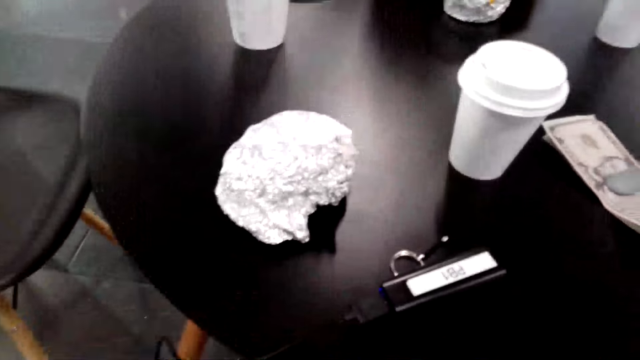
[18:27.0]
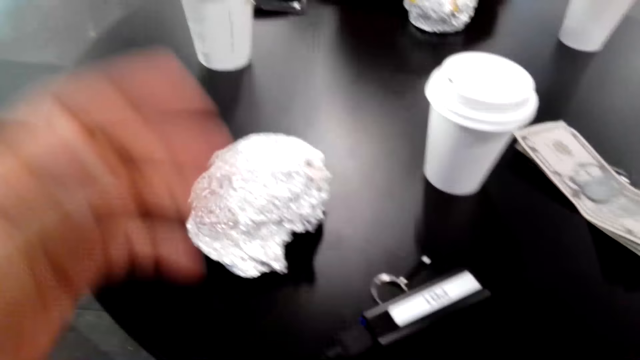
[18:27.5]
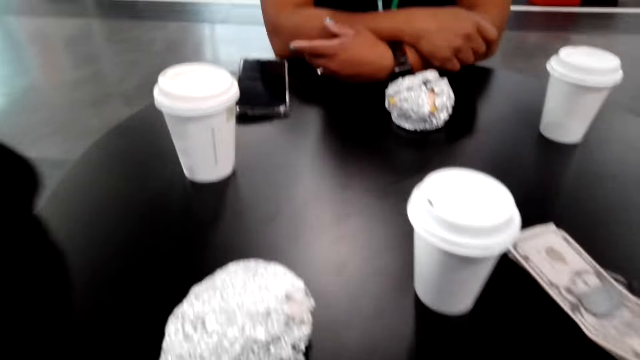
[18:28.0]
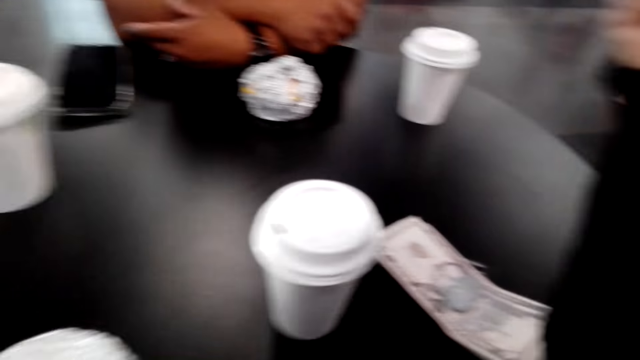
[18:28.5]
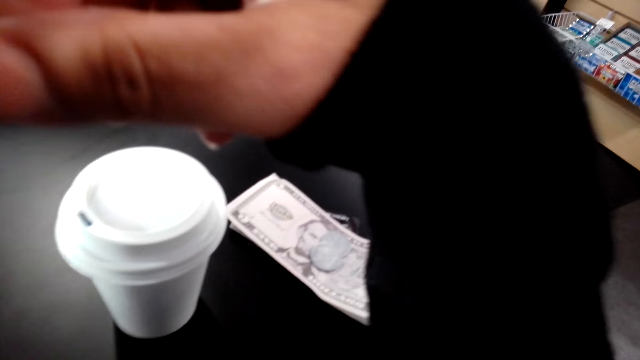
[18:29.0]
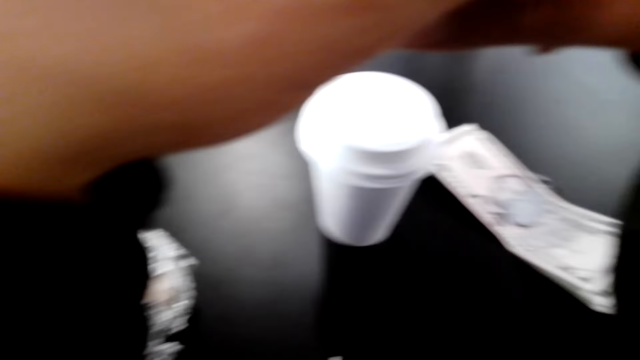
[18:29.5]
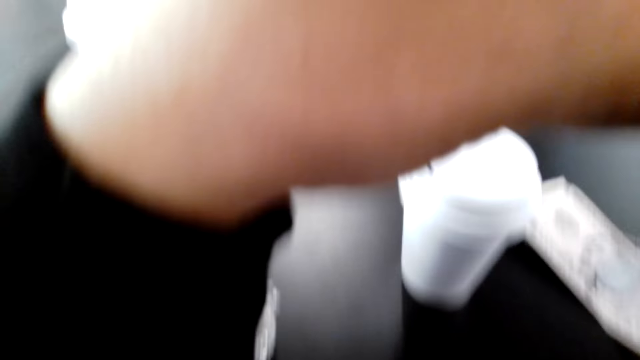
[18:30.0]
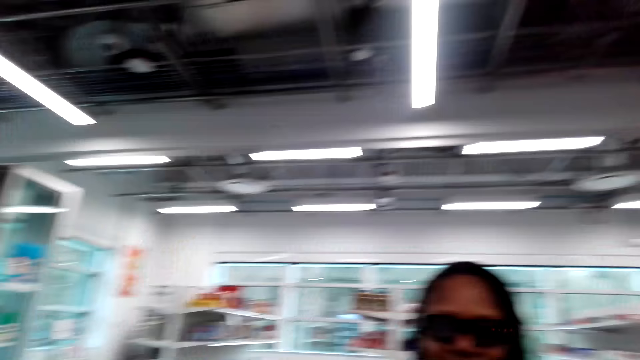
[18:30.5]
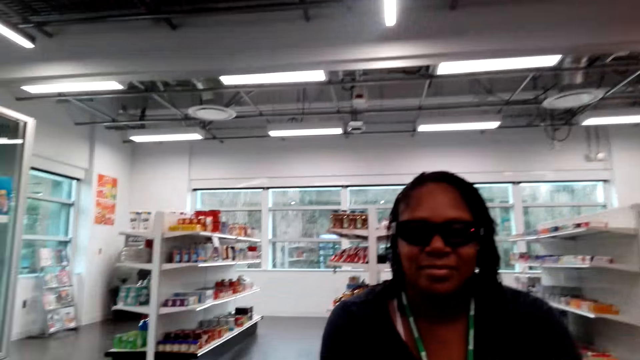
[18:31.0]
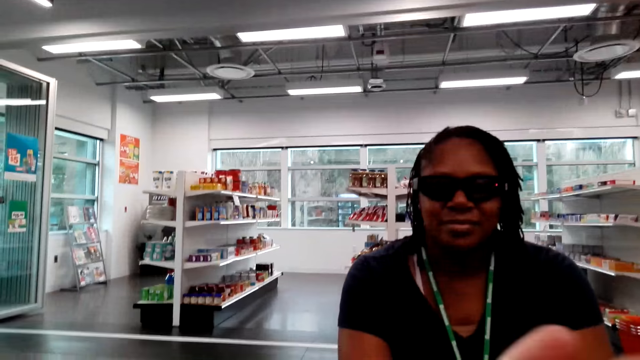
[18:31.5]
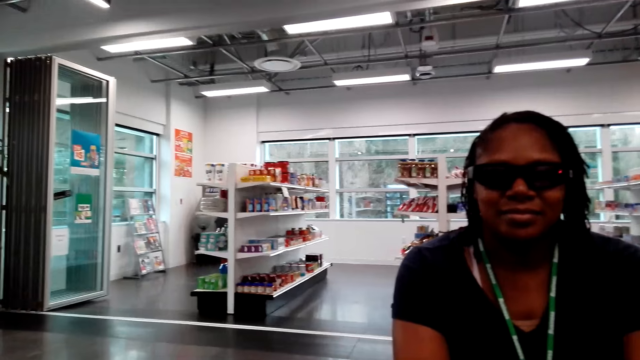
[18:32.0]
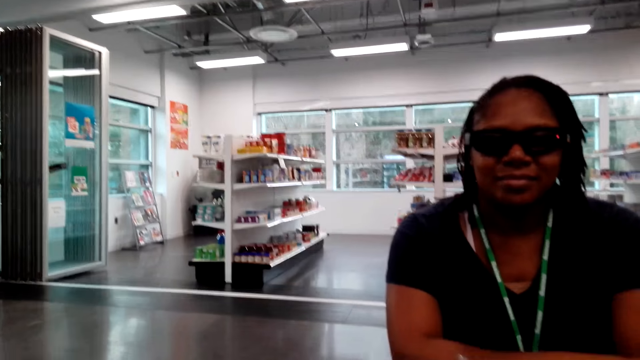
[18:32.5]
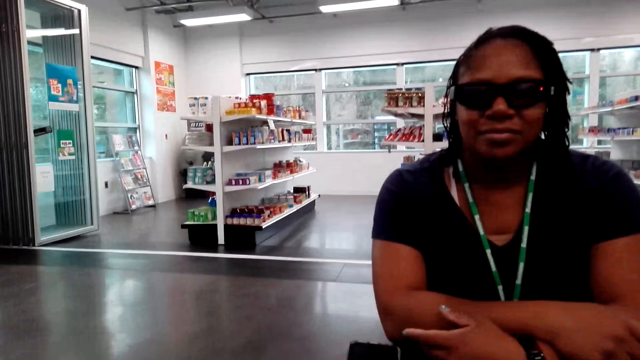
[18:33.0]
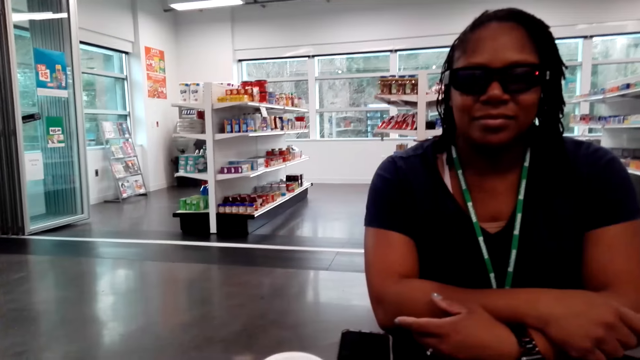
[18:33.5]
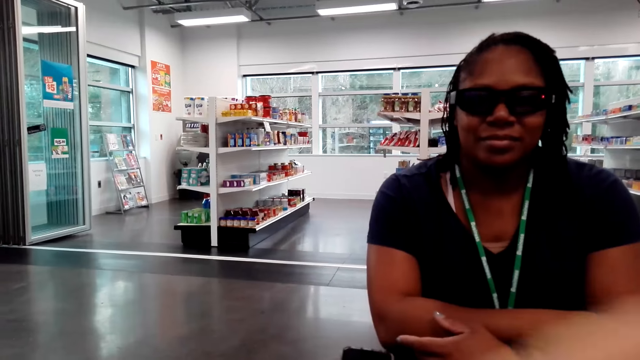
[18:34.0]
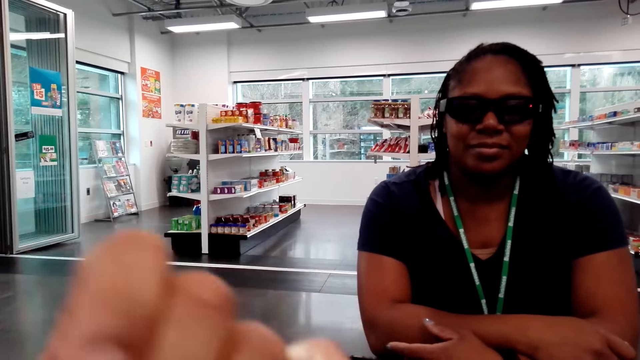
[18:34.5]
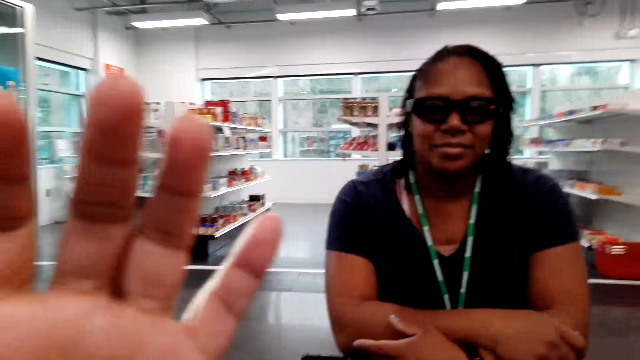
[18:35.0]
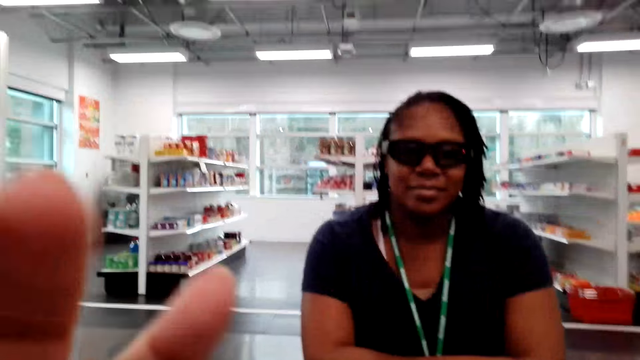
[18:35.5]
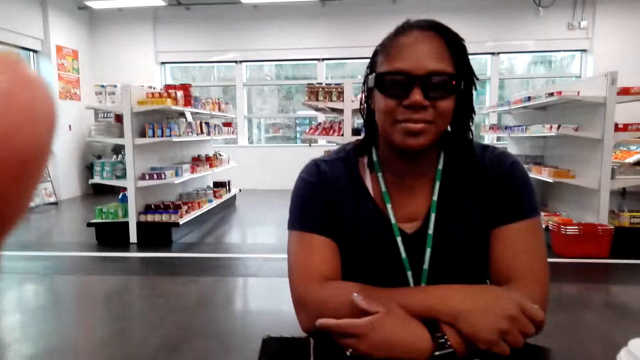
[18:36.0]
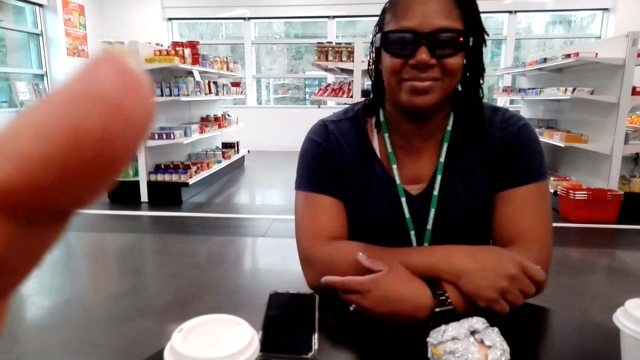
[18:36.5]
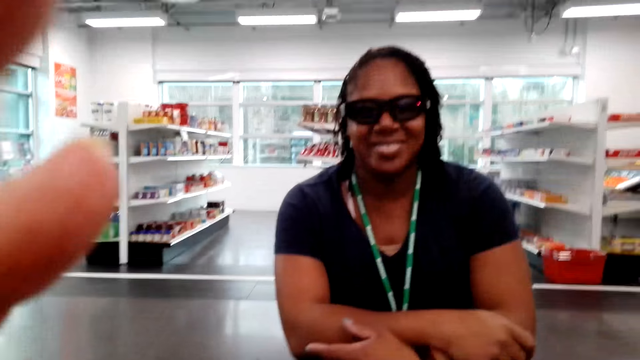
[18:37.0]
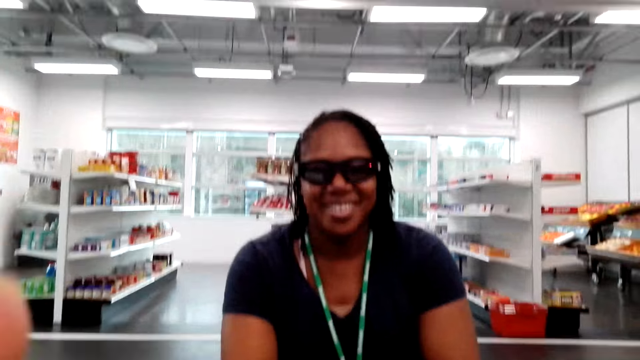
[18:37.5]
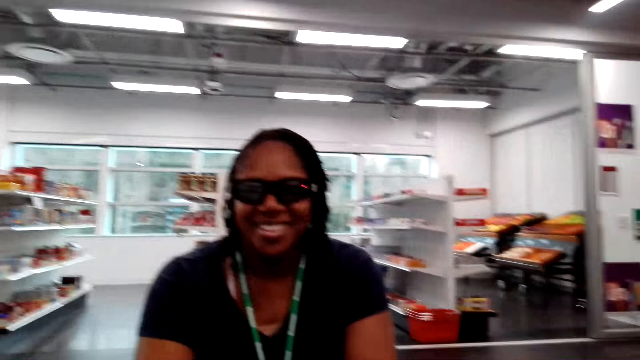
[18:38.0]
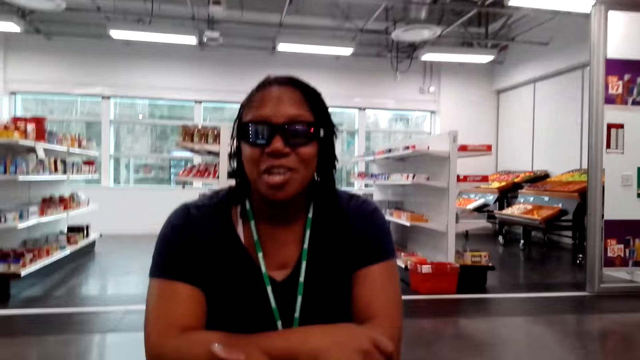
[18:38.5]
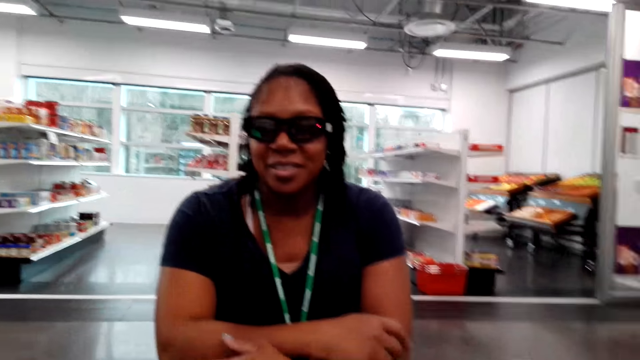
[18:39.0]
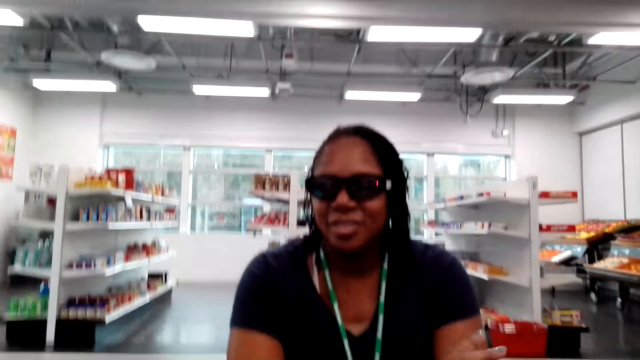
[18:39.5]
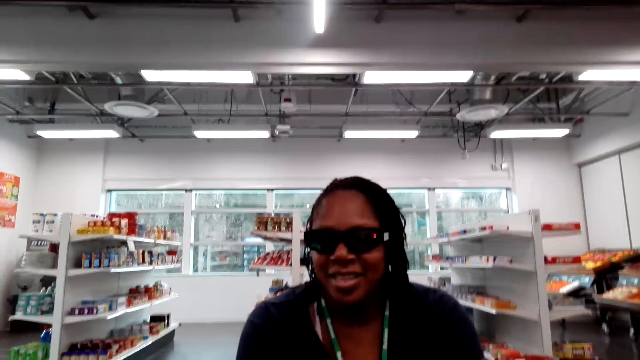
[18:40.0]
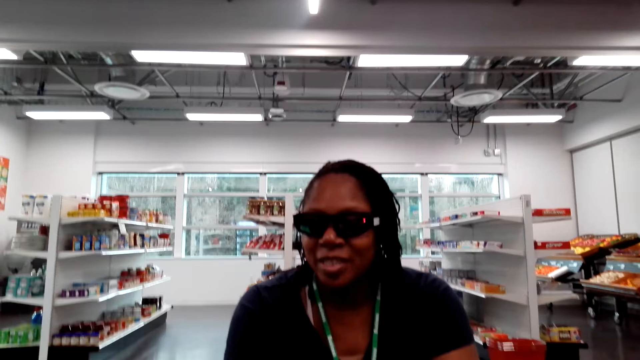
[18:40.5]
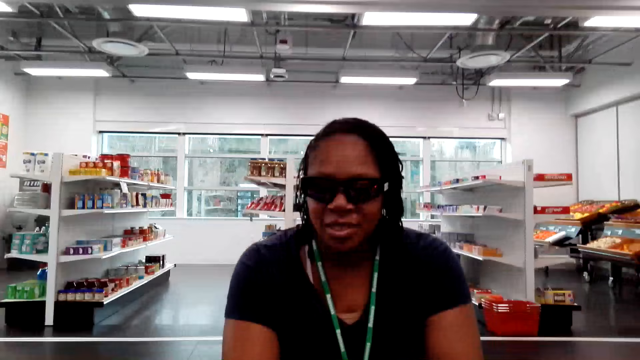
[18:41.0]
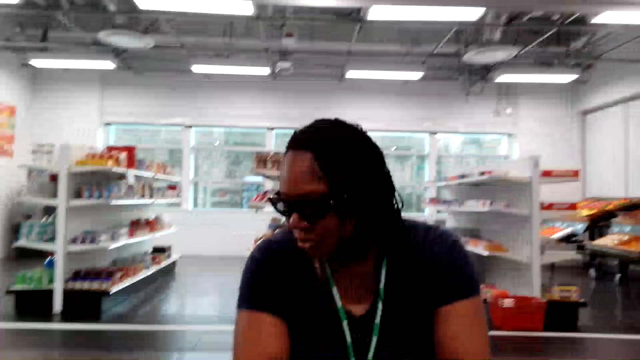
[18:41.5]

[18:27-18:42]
The camera wearer holds hands together. They raise a hand. They adjust the camera. A woman talks to the camera wearer.

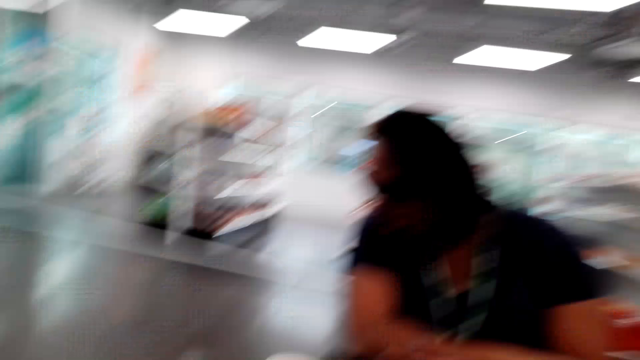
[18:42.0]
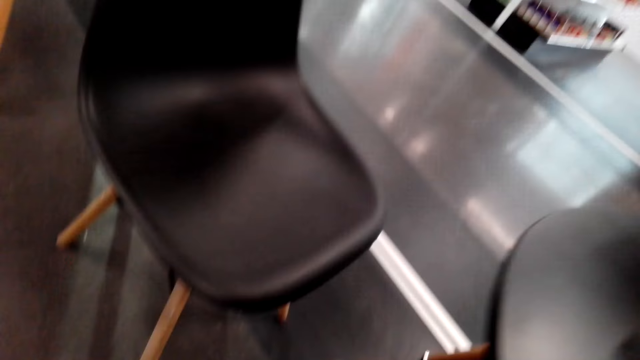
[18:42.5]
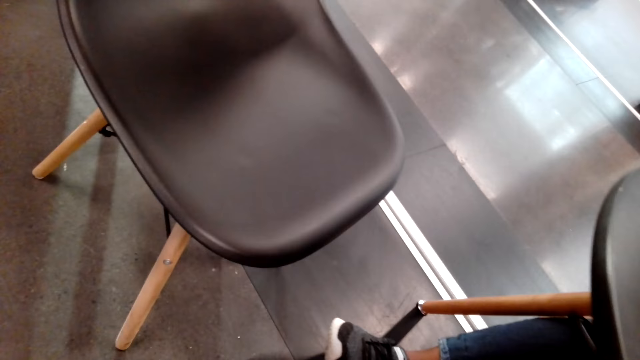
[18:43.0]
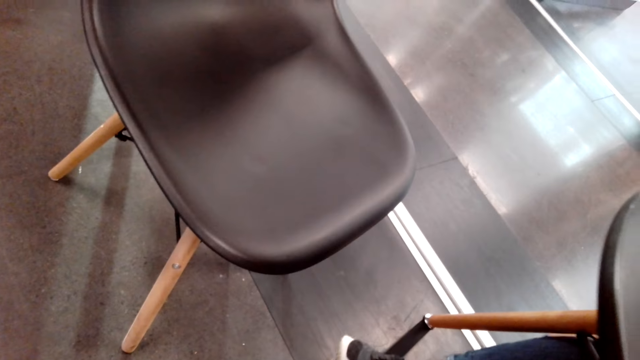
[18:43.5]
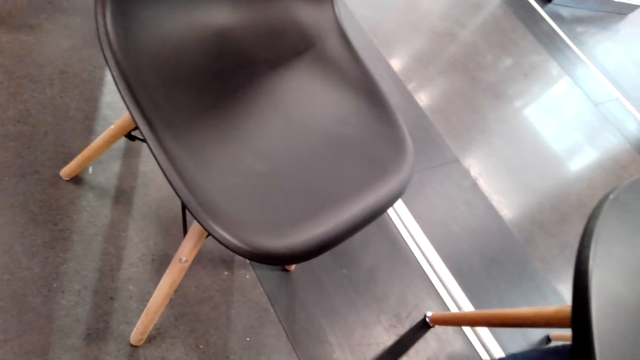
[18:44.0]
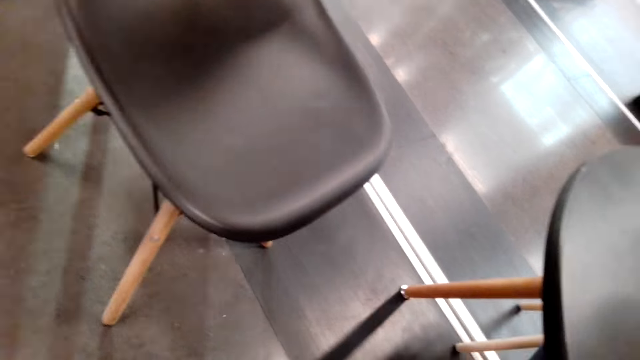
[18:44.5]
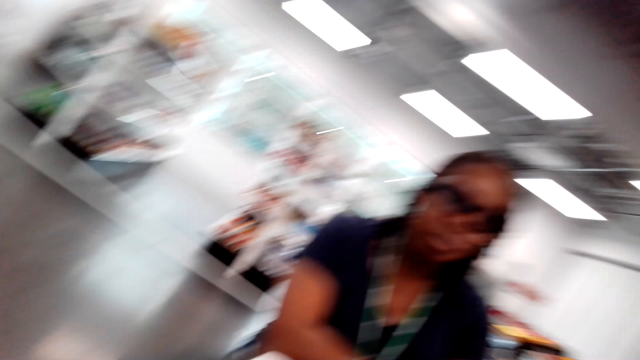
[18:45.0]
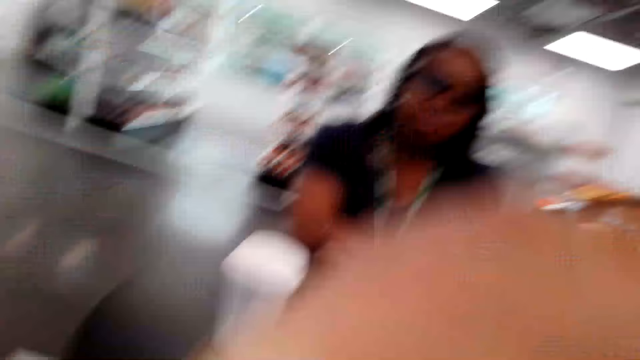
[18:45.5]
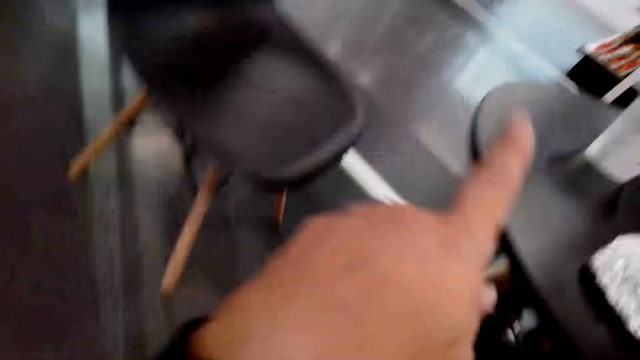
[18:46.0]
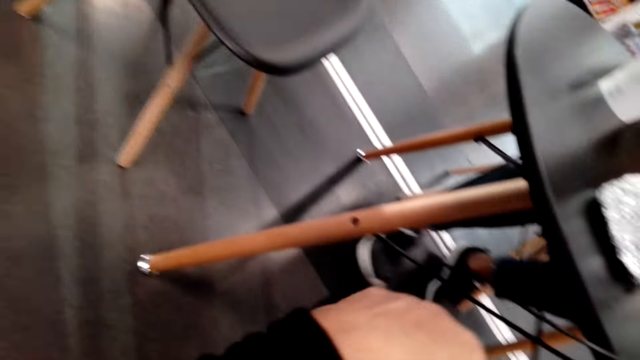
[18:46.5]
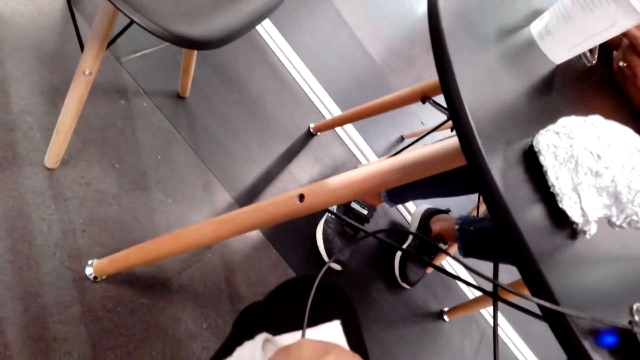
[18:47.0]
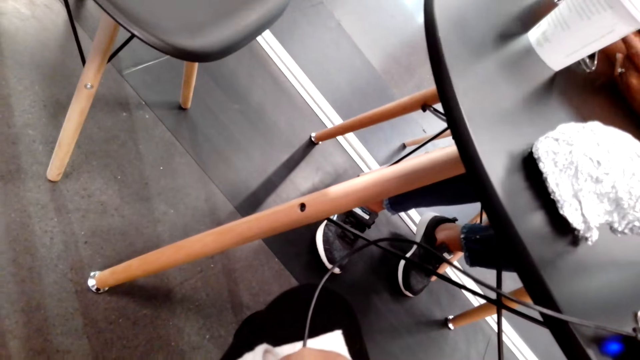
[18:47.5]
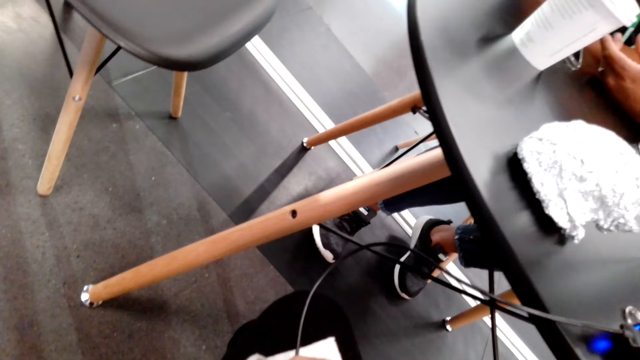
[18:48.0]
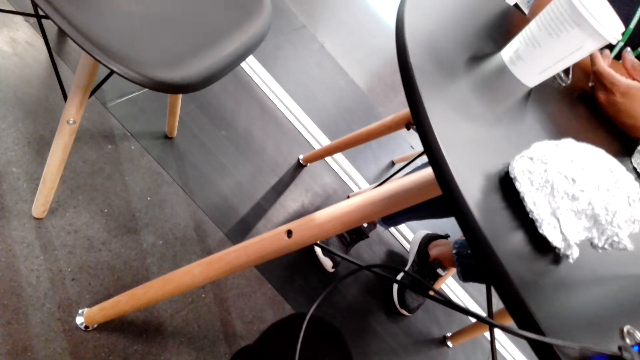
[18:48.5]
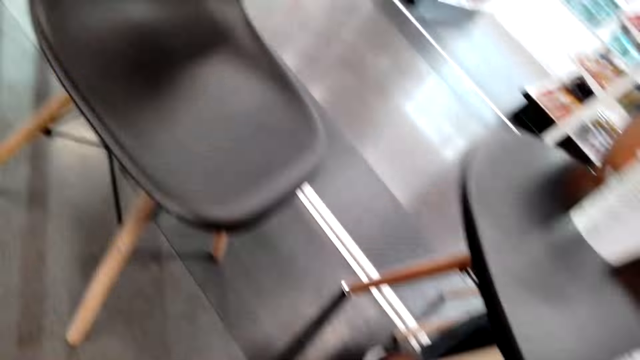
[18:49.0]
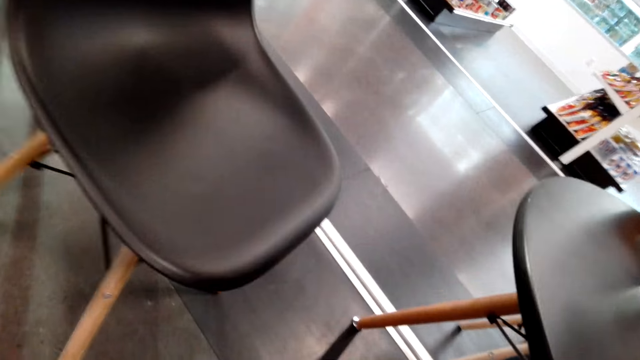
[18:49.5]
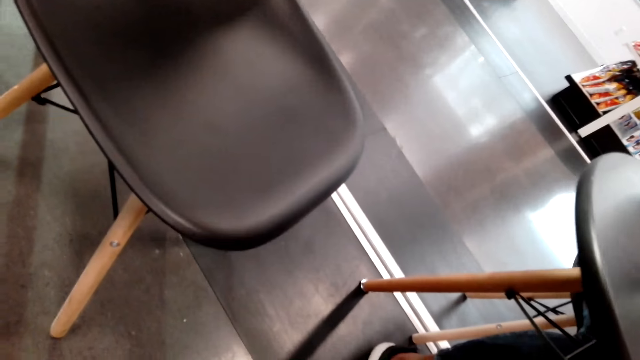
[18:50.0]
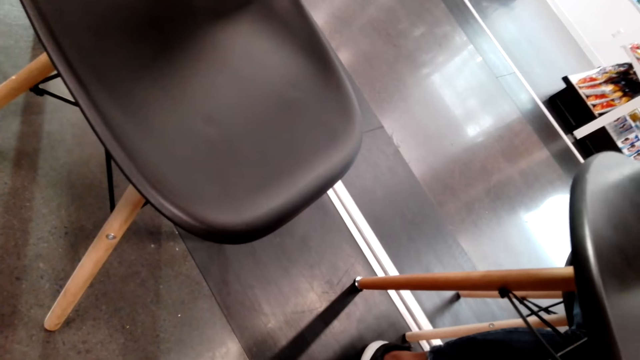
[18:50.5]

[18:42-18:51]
The camera wearer looks around. They point ahead.
